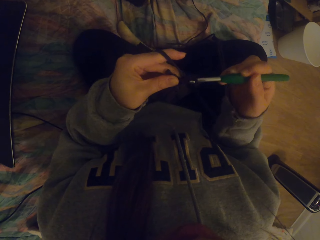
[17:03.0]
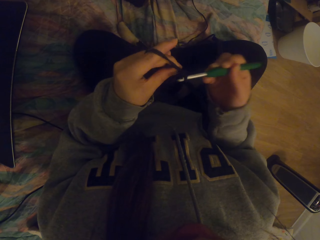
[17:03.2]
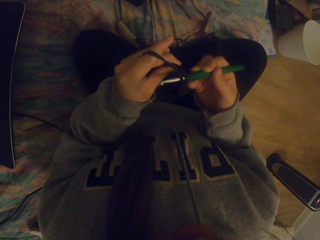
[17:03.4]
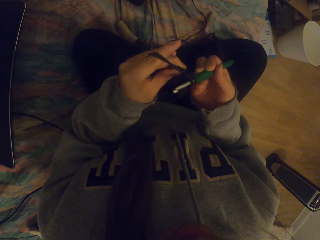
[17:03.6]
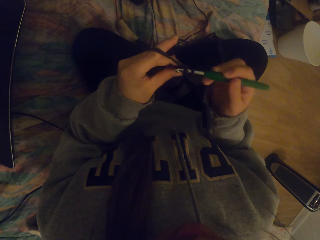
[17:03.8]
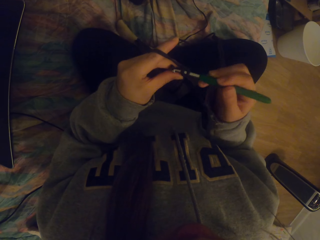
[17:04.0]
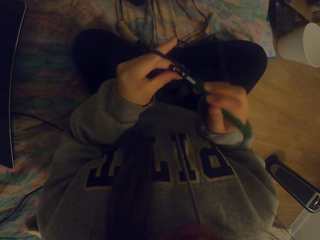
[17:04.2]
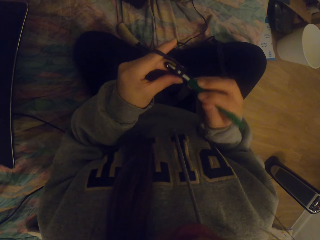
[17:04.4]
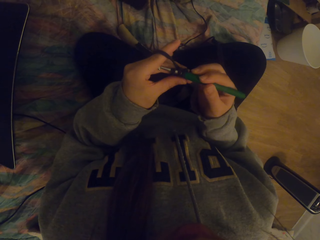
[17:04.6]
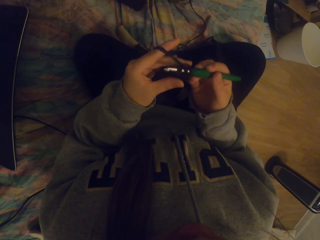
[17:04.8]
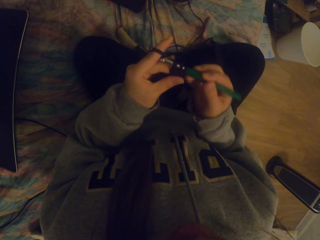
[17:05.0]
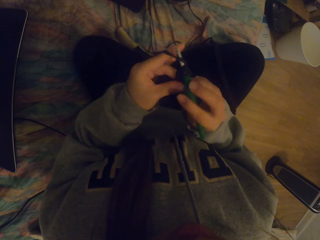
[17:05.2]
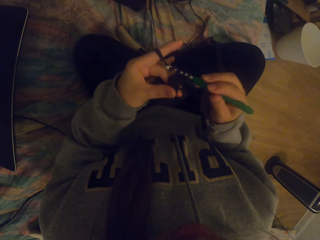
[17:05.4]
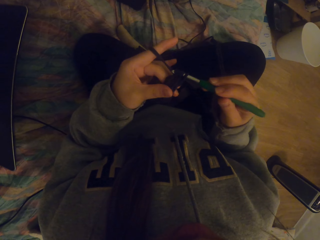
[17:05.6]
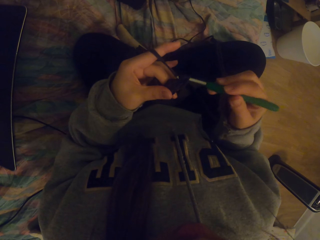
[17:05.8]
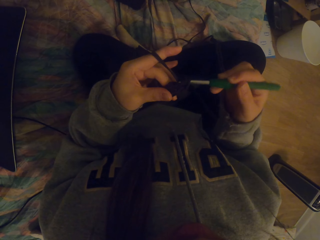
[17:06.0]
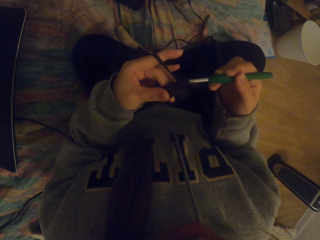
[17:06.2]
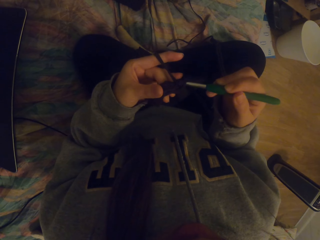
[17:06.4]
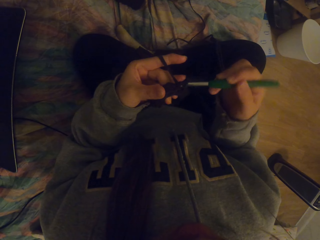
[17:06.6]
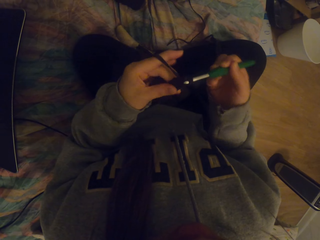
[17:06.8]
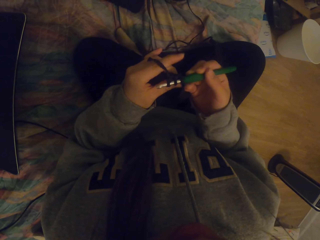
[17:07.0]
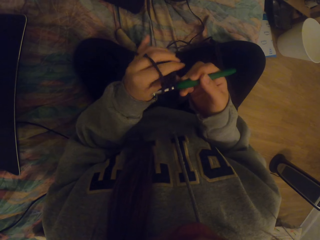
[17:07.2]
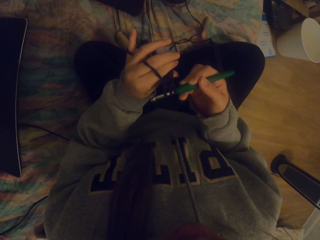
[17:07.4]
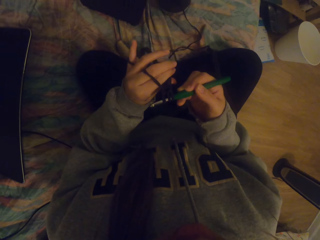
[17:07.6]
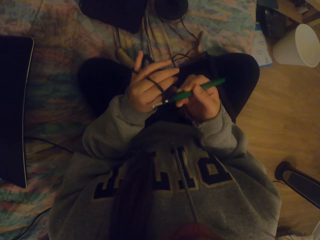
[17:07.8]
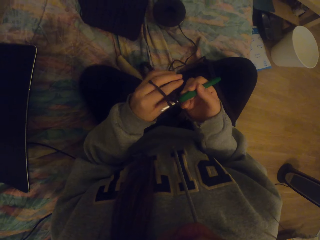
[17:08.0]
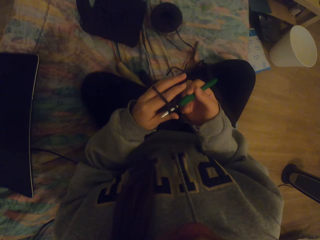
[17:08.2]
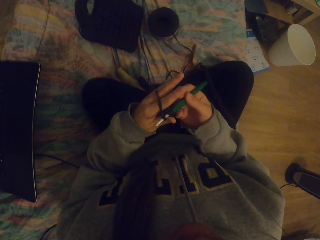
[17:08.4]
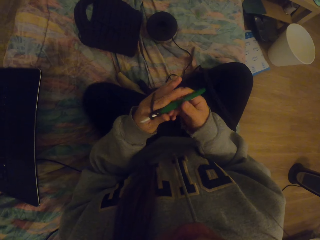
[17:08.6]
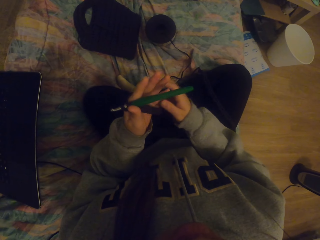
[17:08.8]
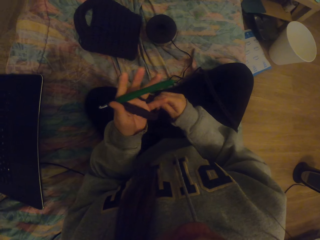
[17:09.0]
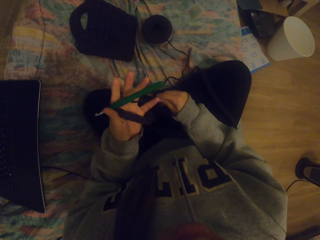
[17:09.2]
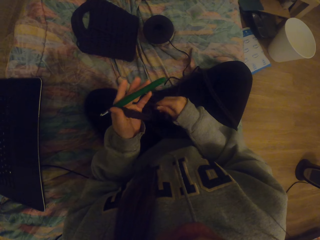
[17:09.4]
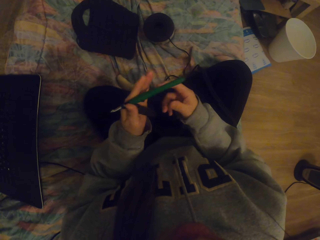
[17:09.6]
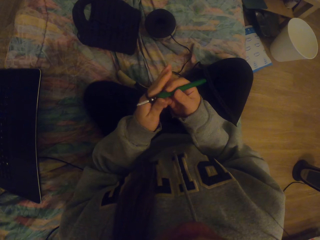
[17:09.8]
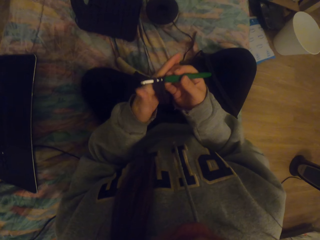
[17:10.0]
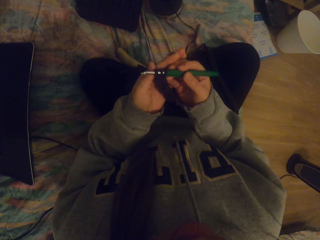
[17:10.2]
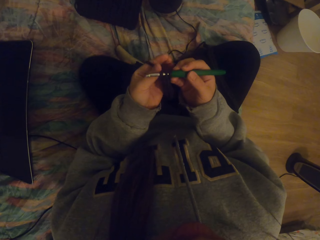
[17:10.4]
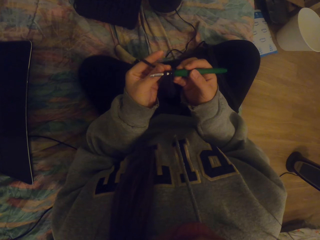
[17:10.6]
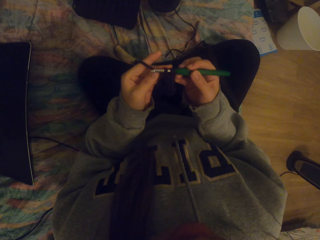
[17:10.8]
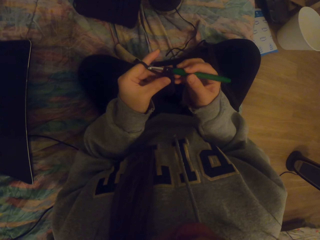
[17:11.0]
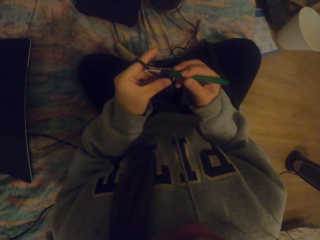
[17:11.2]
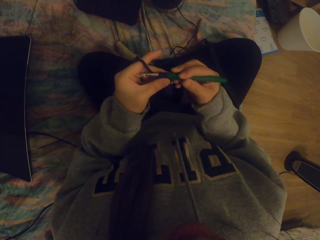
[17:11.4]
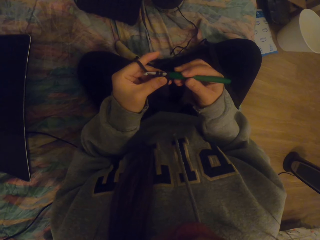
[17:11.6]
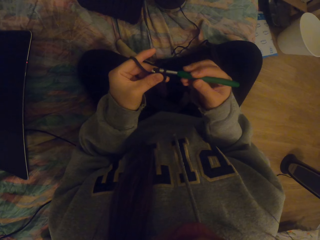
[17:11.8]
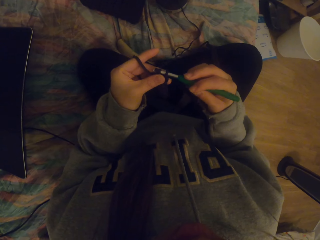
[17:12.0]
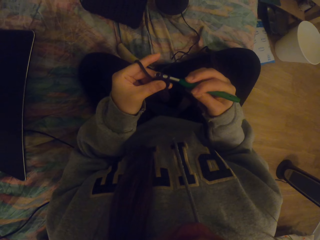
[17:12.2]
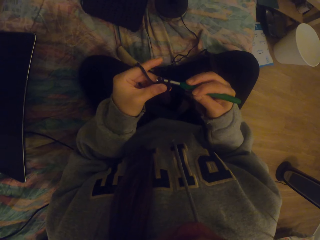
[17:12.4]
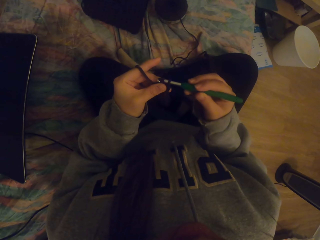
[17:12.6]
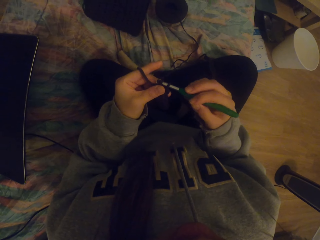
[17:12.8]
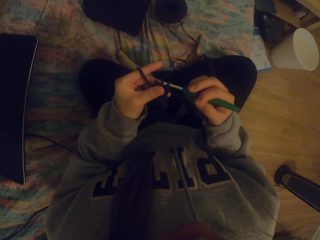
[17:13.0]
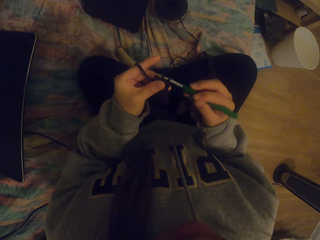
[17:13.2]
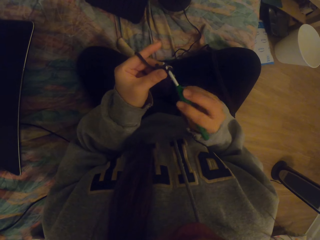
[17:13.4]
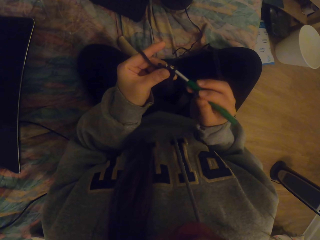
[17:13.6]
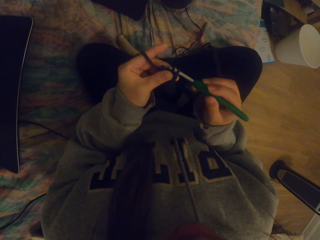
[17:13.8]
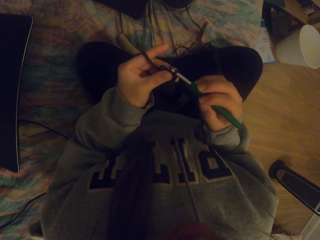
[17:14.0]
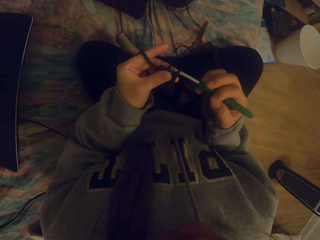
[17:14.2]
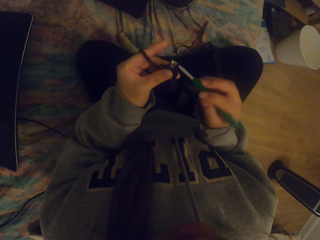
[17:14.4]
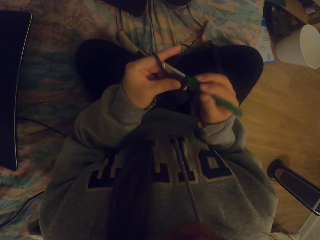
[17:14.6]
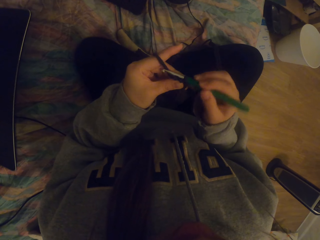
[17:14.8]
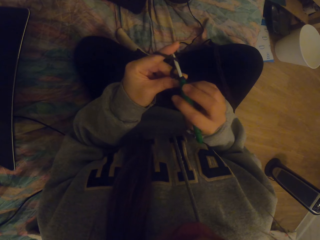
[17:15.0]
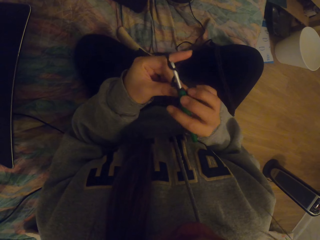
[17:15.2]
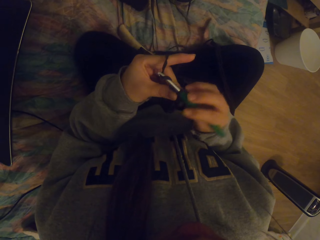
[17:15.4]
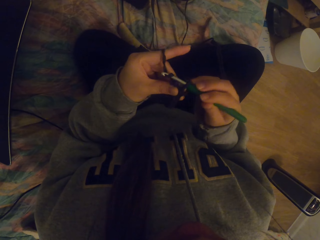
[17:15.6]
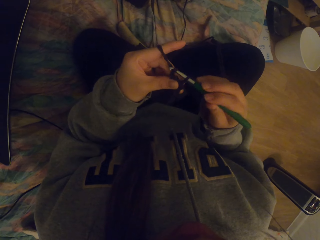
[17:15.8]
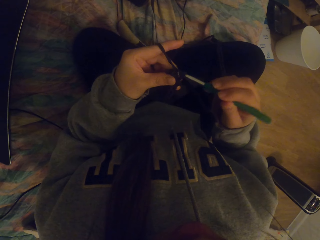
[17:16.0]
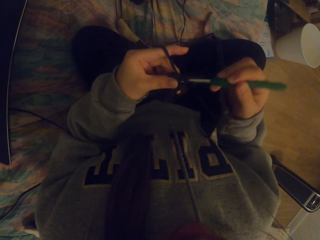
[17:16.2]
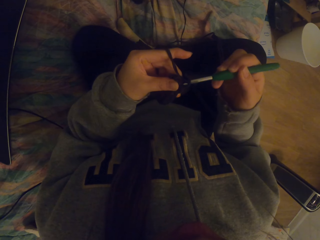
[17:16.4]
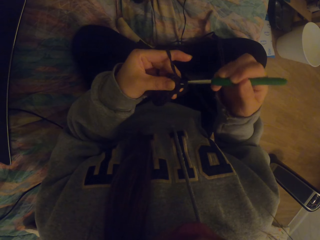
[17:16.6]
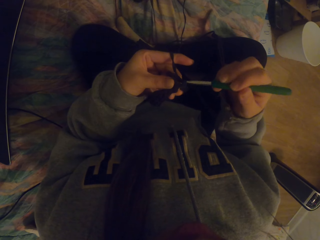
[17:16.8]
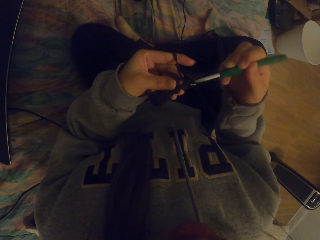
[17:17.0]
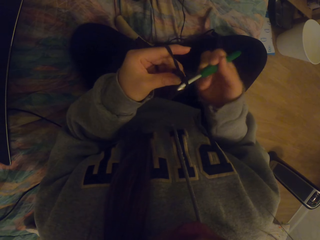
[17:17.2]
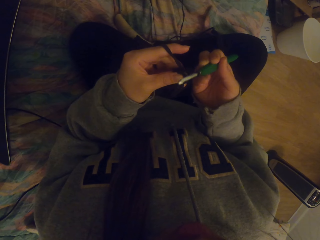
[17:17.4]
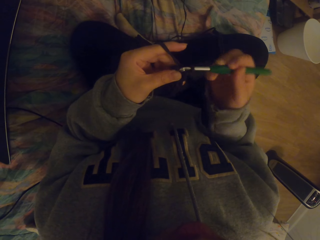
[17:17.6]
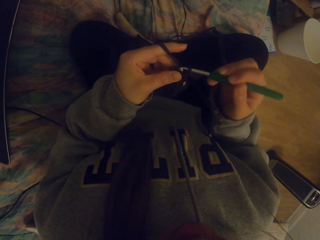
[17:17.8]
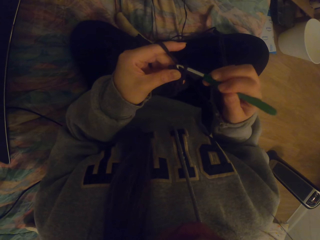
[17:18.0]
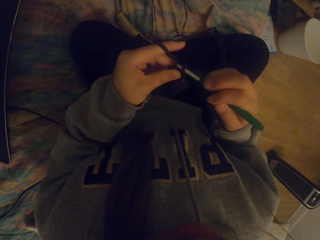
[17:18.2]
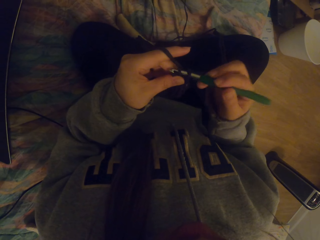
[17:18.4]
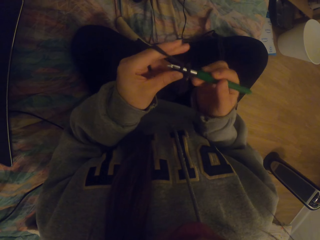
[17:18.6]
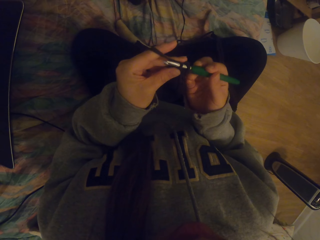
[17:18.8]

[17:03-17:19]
The camera wearer straightens the crochet. They tighten the thread. They crochet with a crochet hook. They crochet fabric.

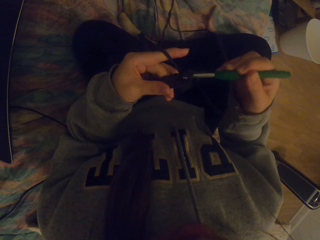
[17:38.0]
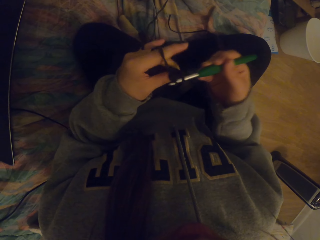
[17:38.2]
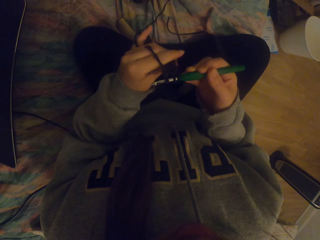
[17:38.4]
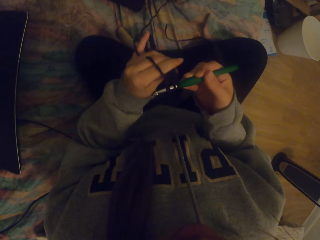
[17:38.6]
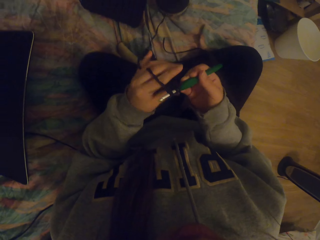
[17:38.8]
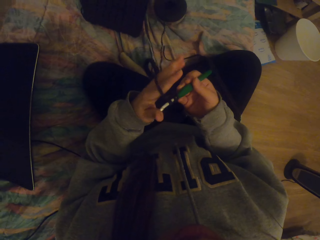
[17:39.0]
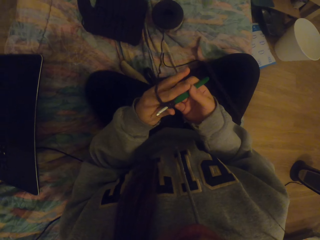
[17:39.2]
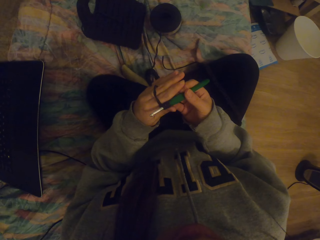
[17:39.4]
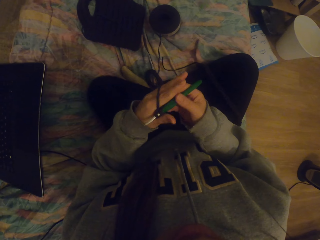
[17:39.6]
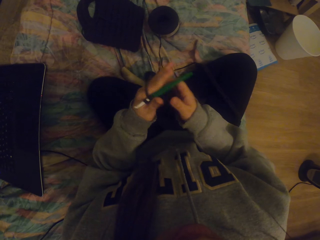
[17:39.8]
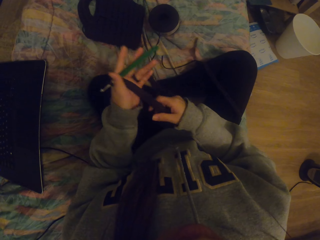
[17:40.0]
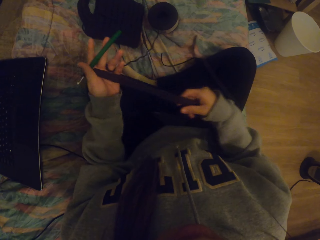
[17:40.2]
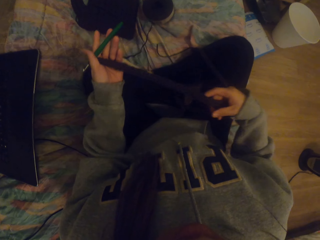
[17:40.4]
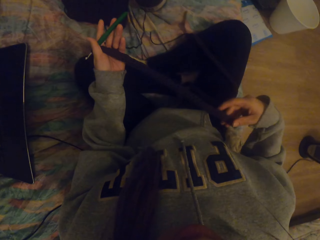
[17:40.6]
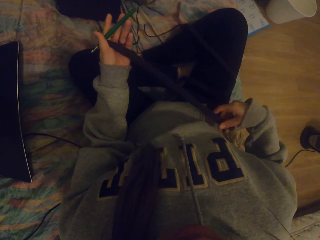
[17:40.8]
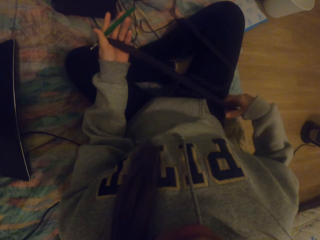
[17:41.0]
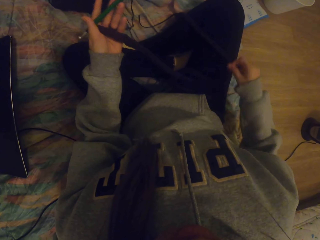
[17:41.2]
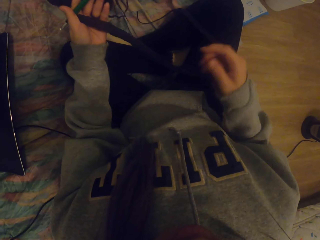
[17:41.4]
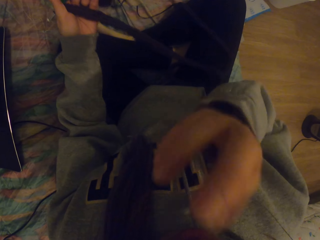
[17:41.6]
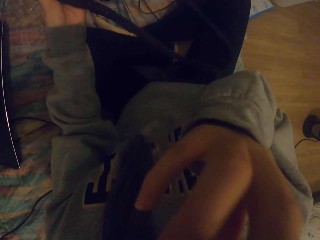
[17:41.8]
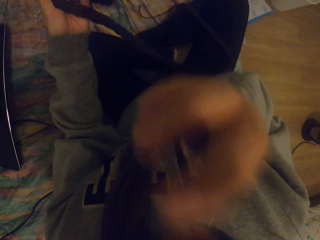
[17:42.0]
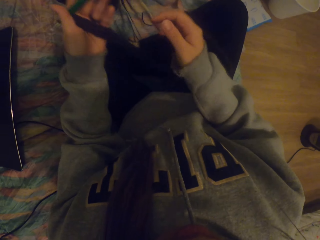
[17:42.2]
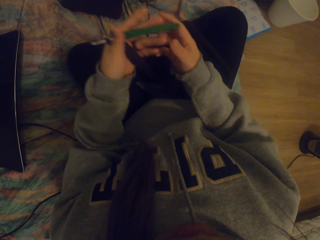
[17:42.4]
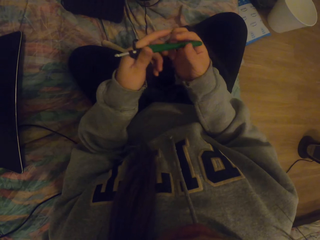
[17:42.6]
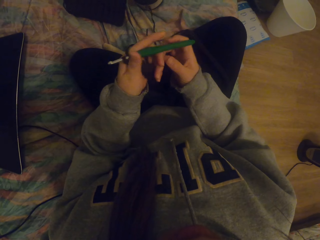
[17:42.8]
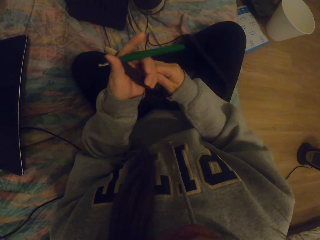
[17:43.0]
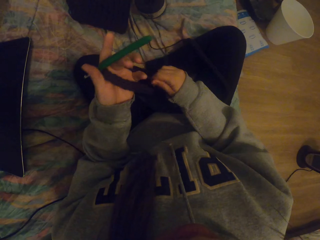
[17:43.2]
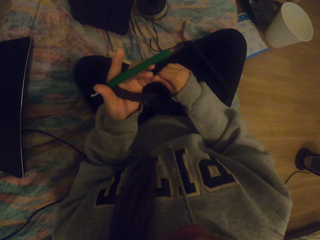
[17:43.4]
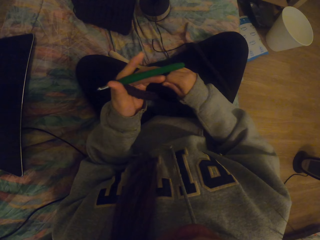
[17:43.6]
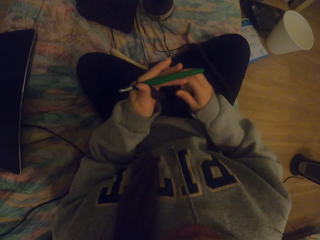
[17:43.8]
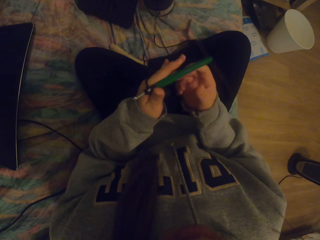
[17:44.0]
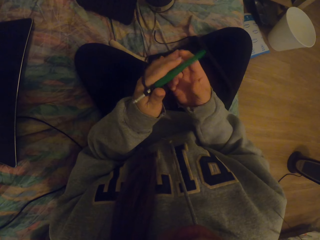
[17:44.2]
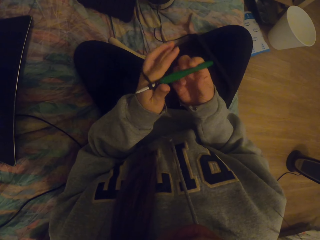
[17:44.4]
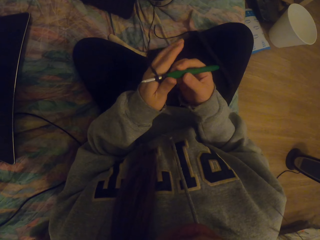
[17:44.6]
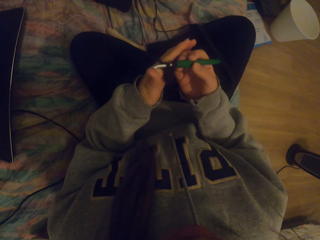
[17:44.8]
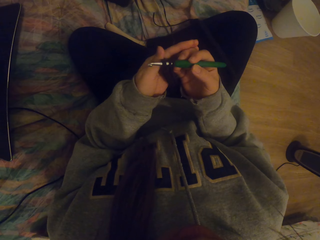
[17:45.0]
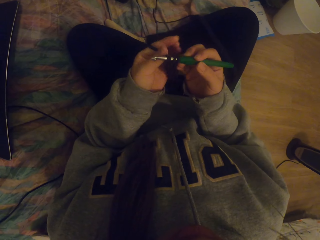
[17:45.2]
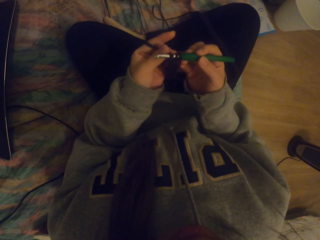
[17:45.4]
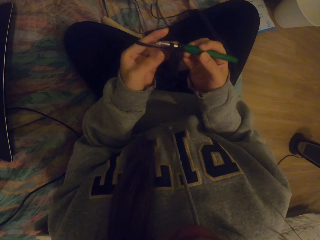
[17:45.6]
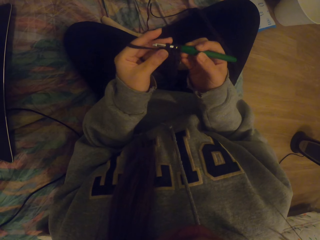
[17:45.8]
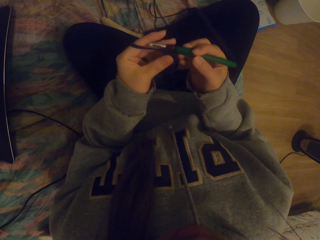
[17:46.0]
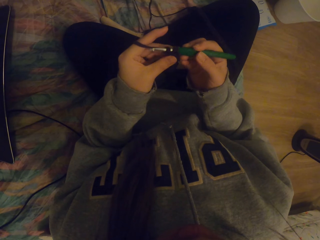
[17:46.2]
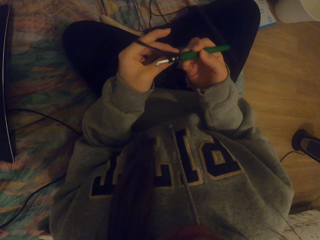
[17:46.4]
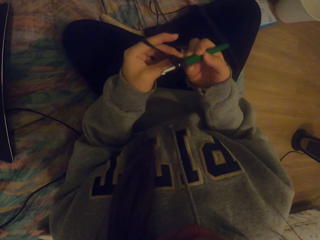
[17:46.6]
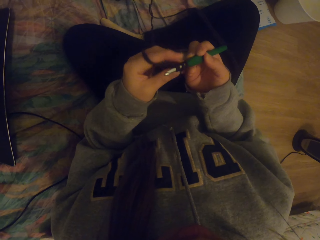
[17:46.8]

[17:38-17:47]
The camera wearer straightens the knitted fabric. They touch the face. They tighten the thread on the crochets. They crochet with a crochet hook.
